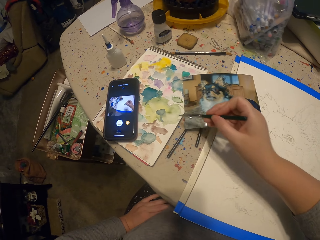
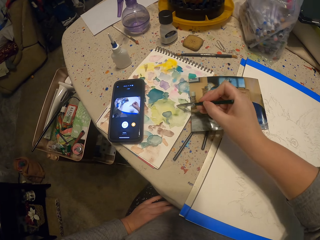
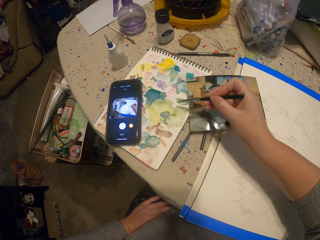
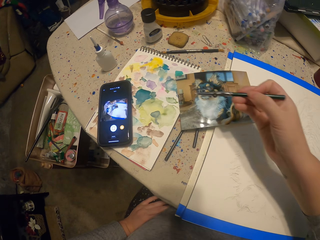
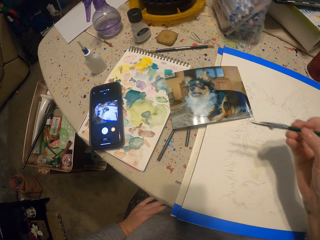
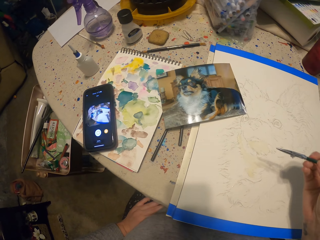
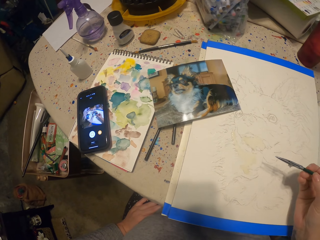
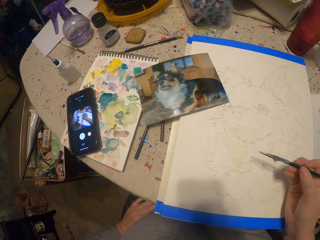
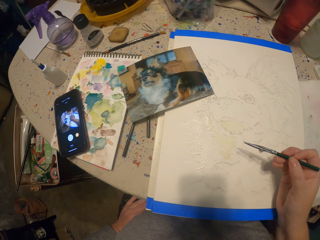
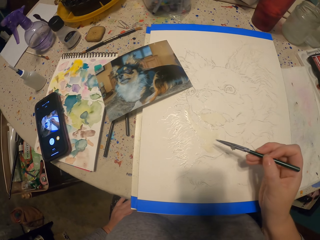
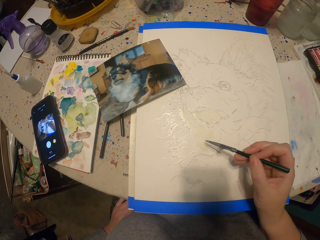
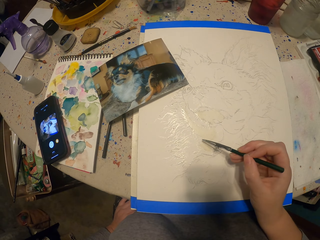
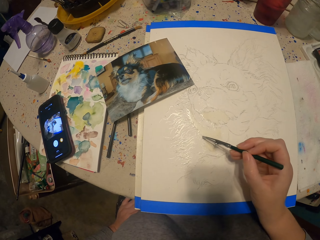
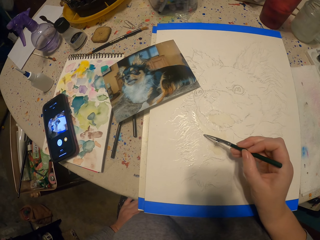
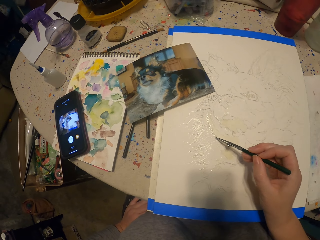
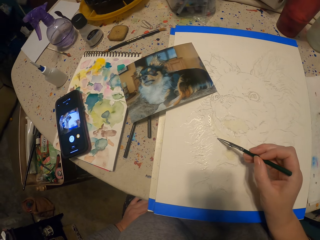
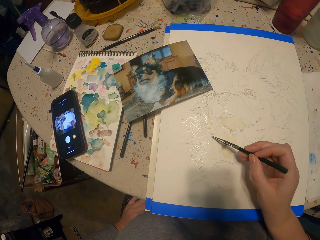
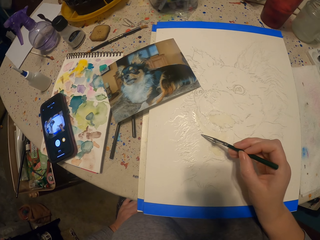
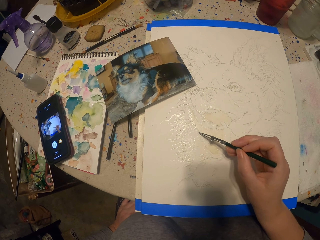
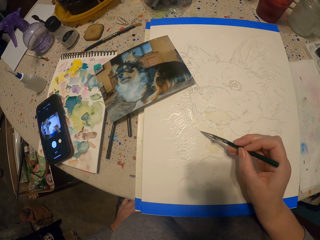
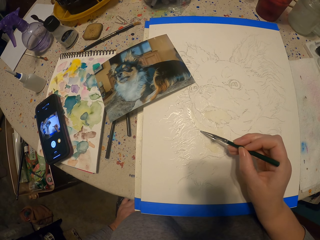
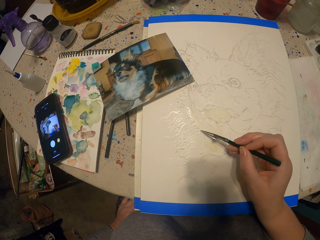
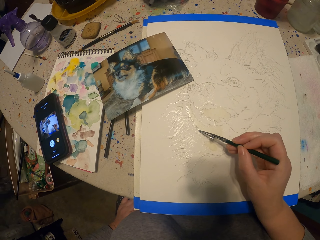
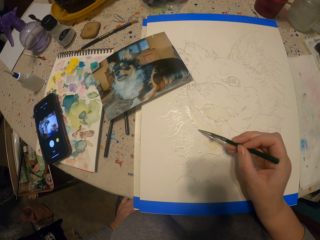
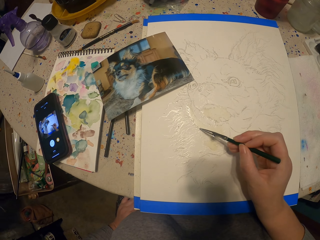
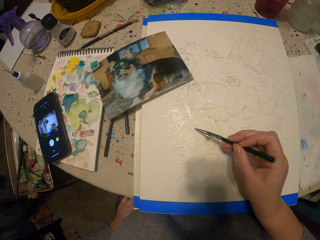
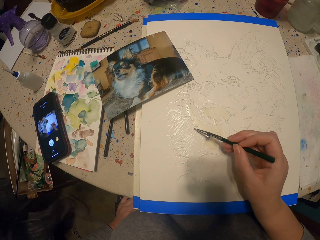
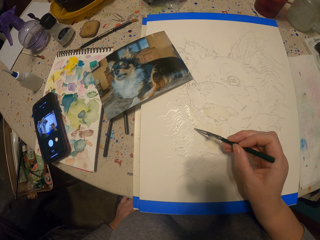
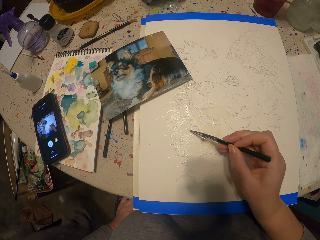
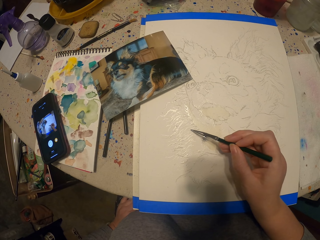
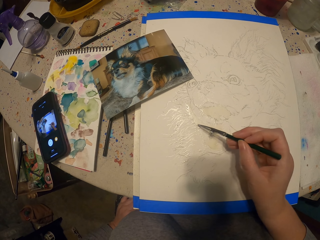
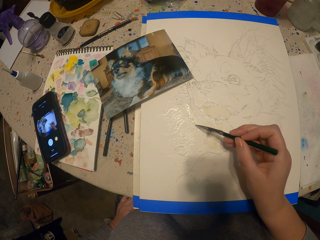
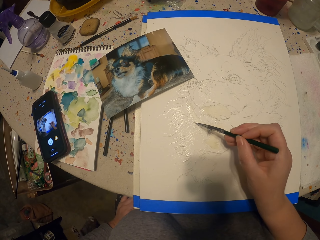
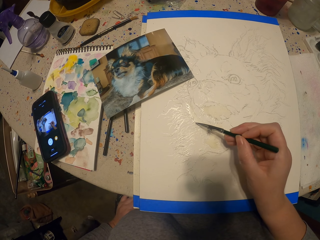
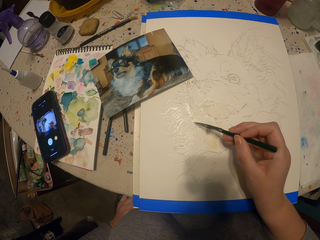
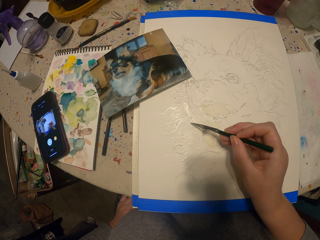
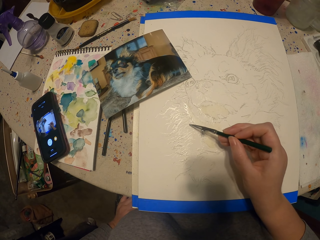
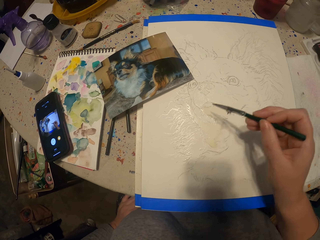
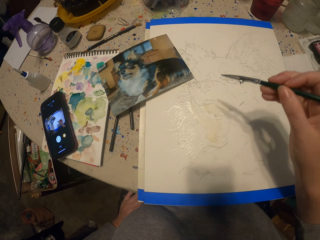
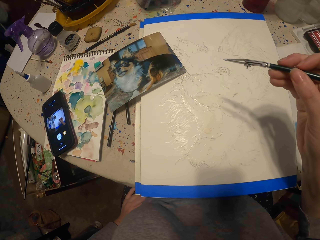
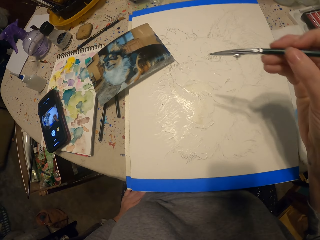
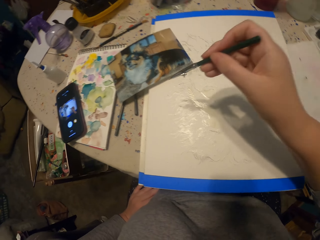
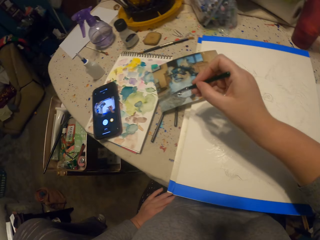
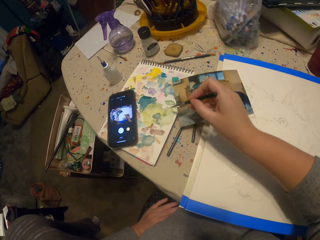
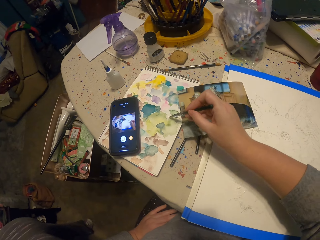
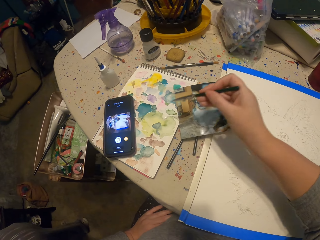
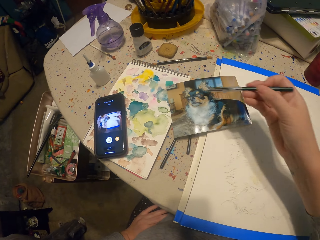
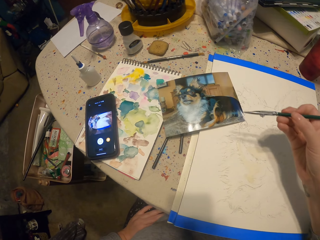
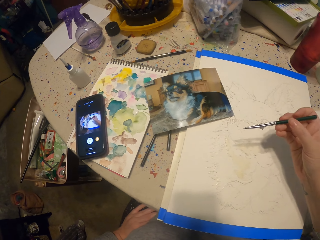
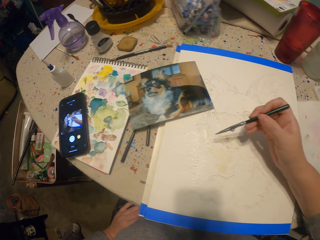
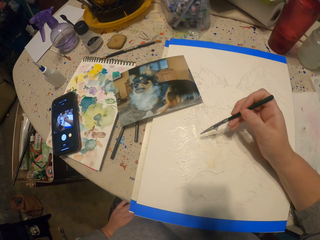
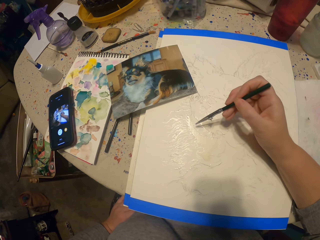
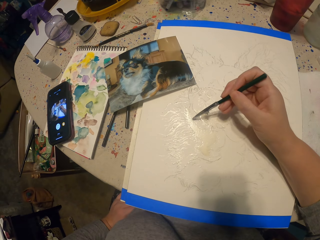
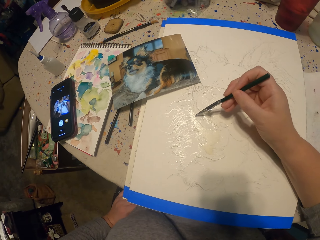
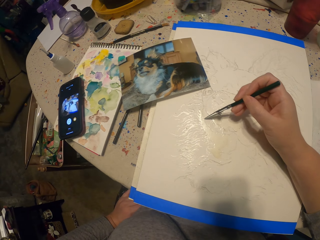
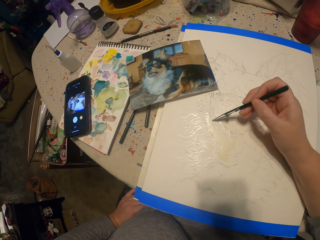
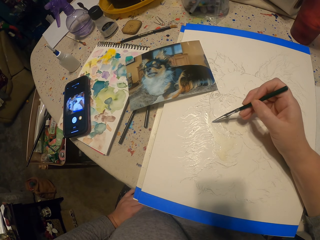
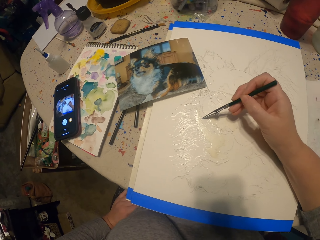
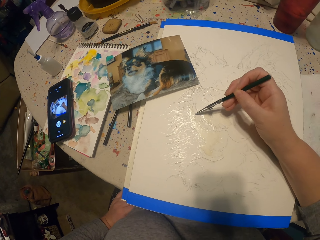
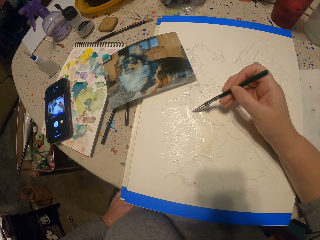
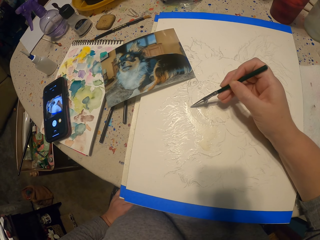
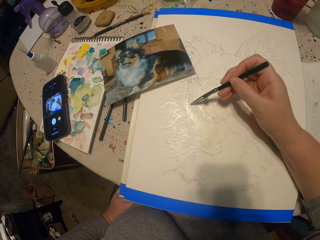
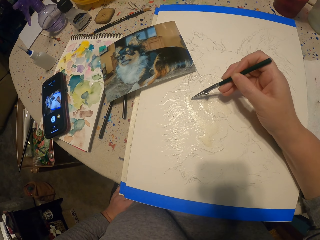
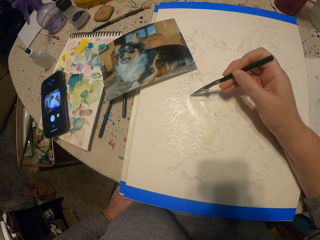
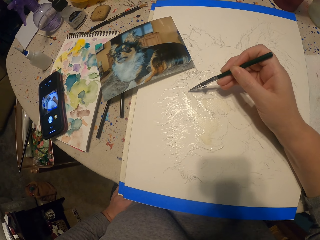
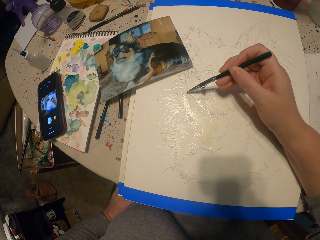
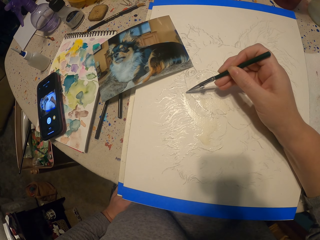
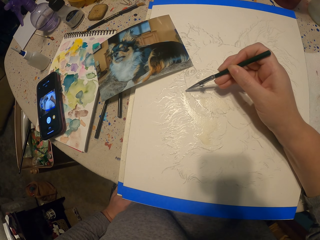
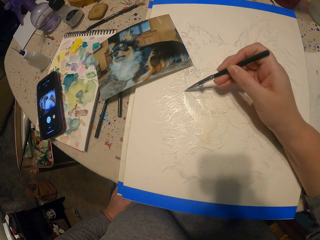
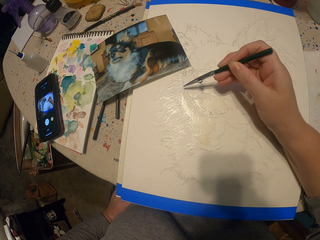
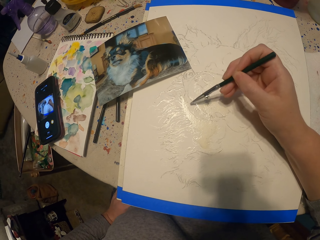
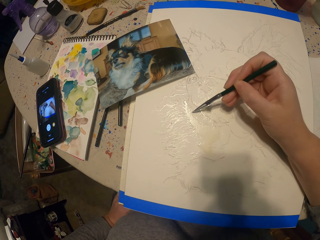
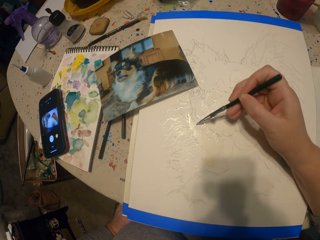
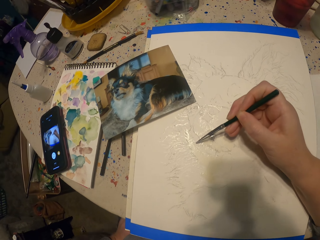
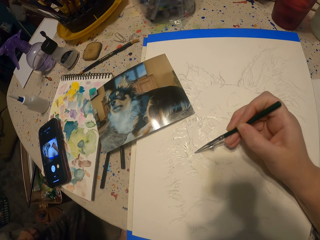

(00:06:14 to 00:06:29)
The camera wearer moves the painting pencil away from the picture. They dip the pencil in the ink. They paint the picture. They move the painting pencil away from the picture. They dip the pencil in the ink. They paint the picture.

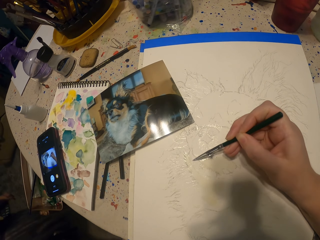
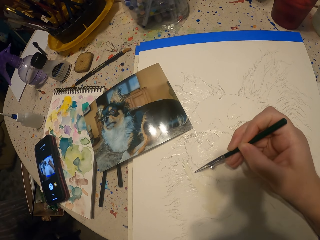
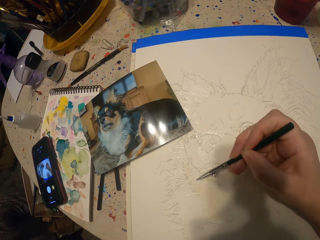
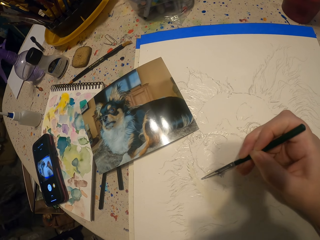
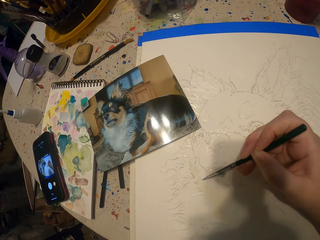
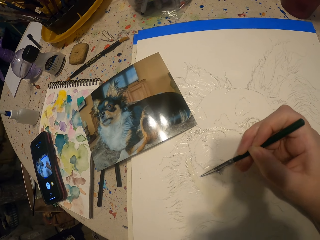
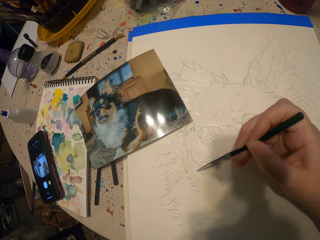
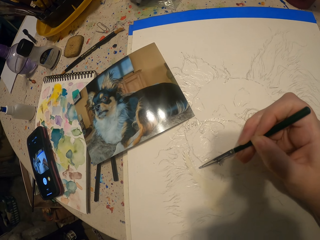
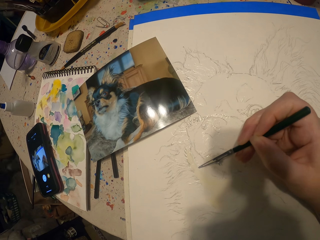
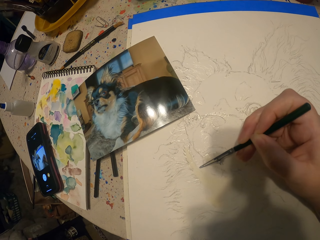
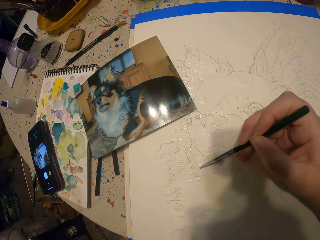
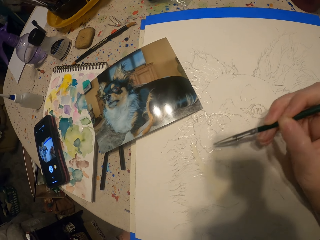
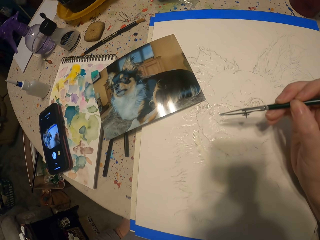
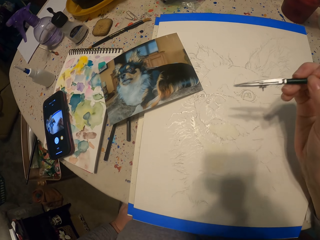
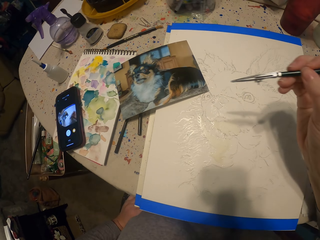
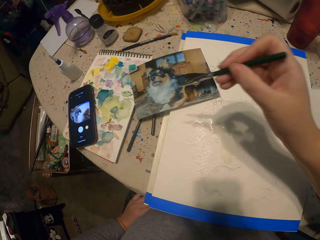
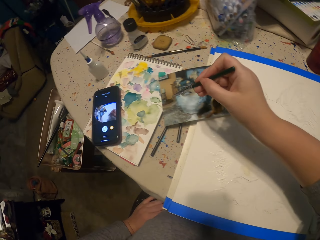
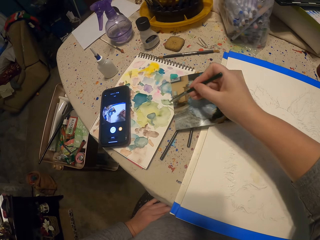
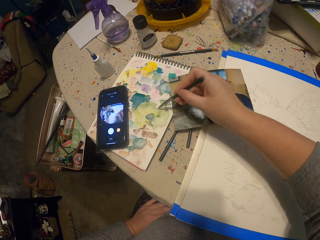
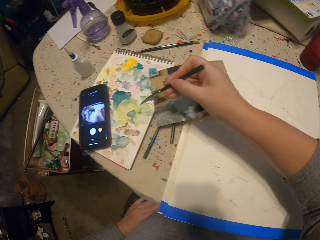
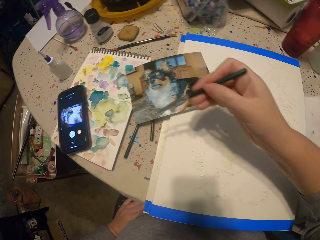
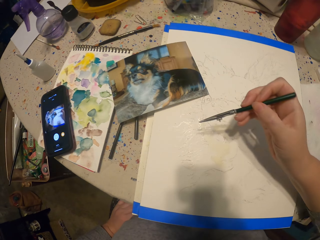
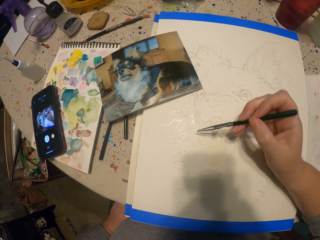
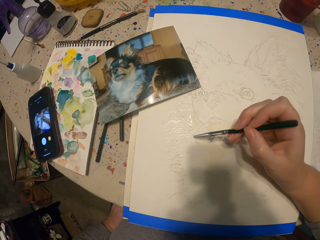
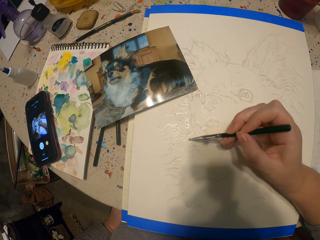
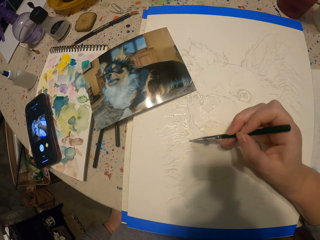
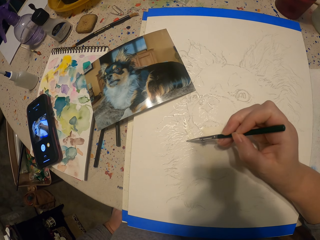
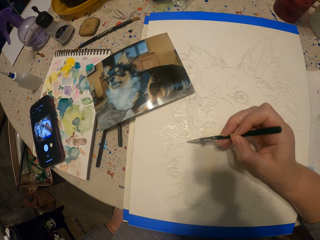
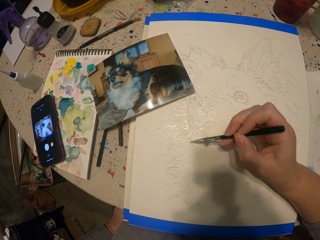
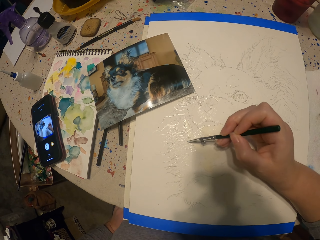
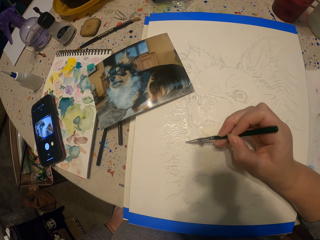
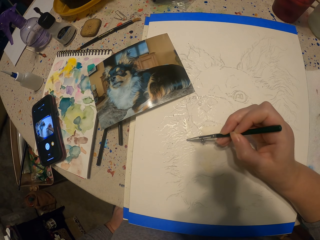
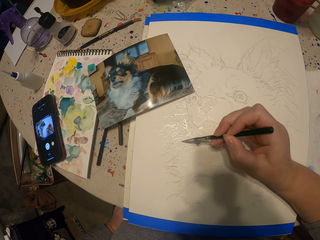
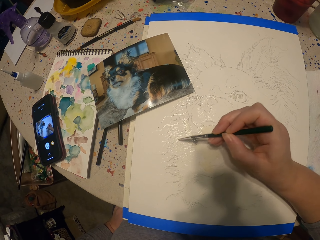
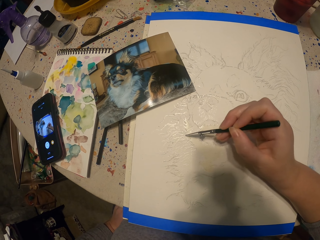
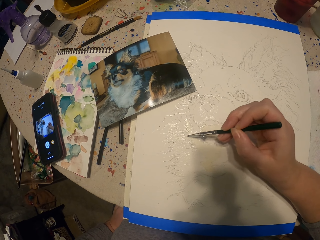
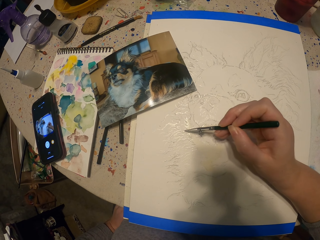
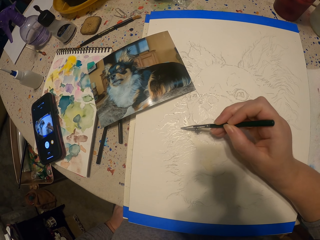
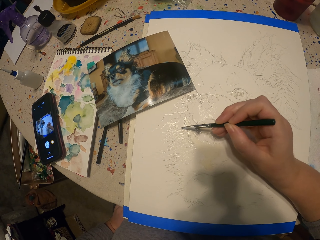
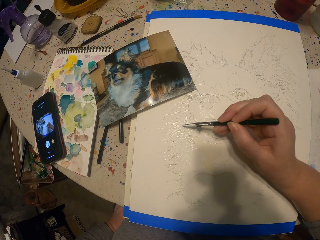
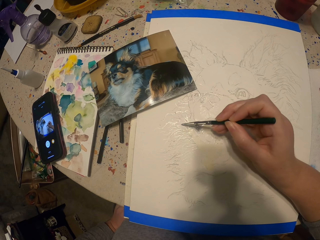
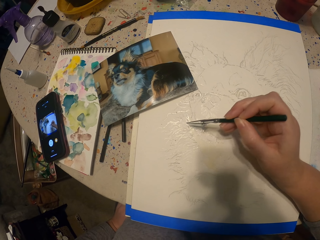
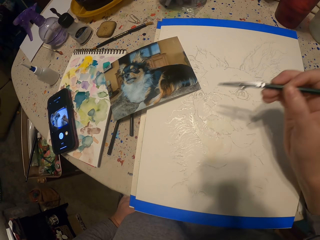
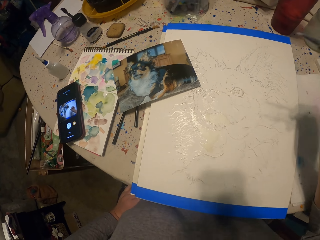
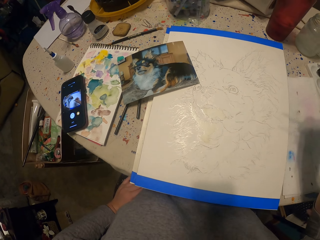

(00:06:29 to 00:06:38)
The camera wearer dips the pencil in the ink. They paint a picture.
